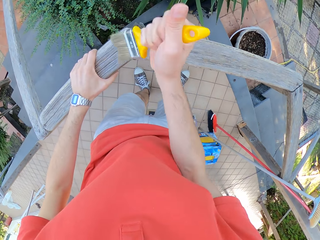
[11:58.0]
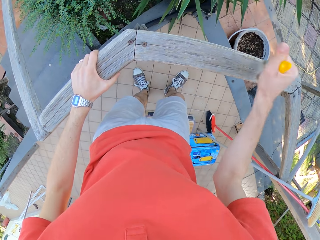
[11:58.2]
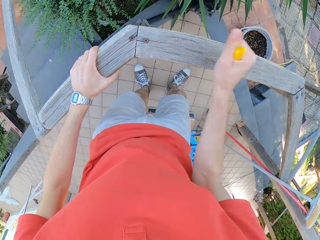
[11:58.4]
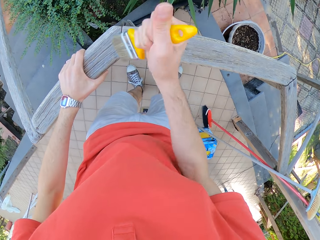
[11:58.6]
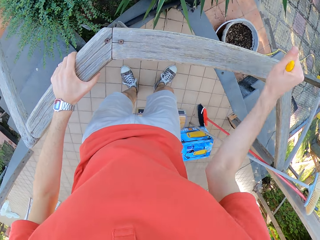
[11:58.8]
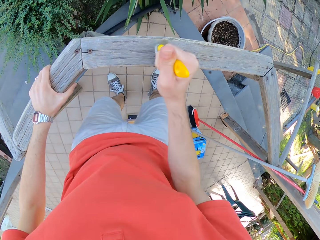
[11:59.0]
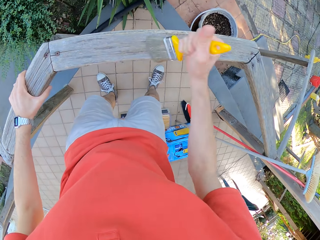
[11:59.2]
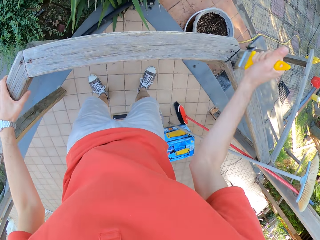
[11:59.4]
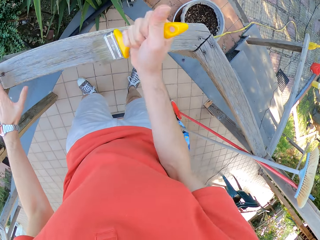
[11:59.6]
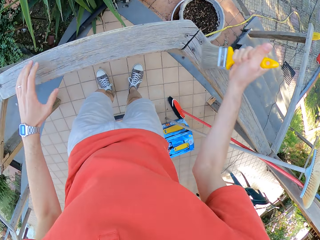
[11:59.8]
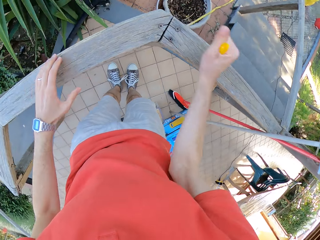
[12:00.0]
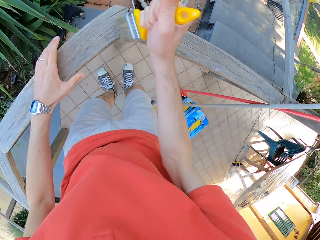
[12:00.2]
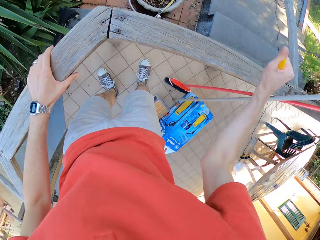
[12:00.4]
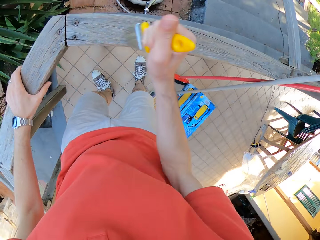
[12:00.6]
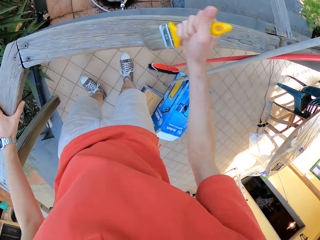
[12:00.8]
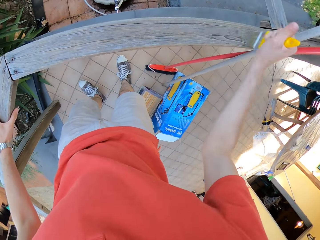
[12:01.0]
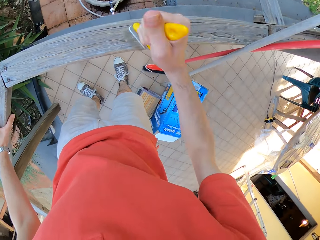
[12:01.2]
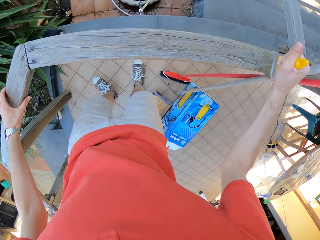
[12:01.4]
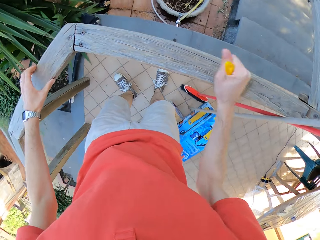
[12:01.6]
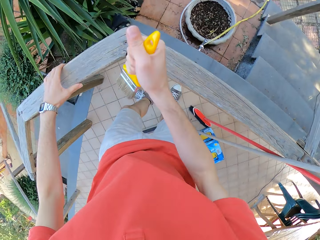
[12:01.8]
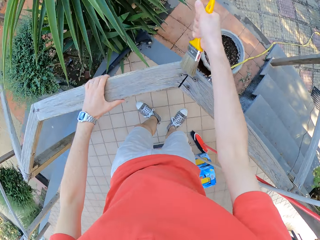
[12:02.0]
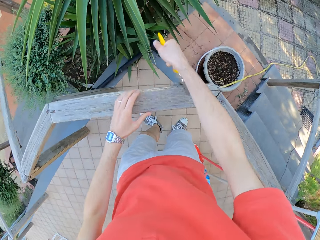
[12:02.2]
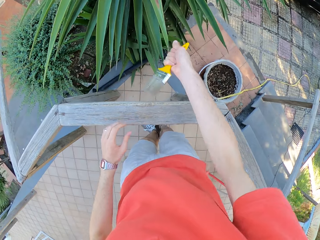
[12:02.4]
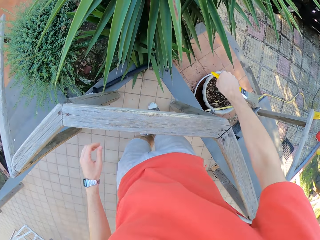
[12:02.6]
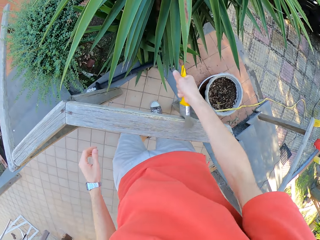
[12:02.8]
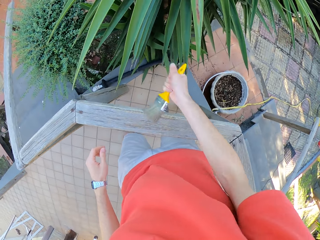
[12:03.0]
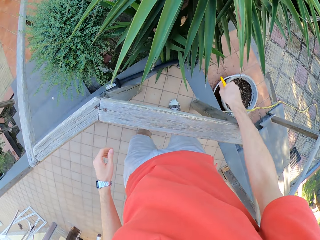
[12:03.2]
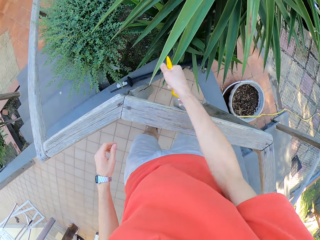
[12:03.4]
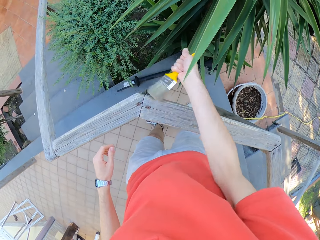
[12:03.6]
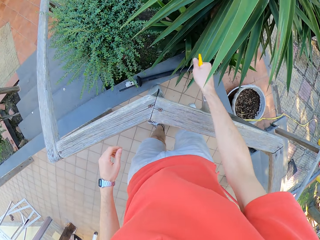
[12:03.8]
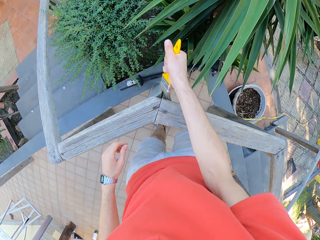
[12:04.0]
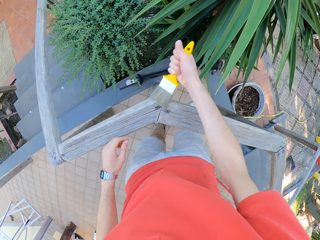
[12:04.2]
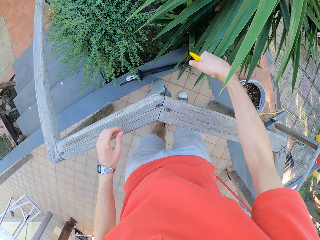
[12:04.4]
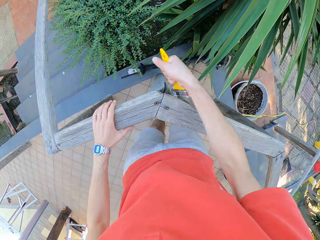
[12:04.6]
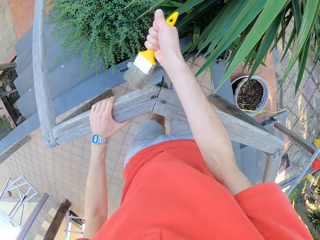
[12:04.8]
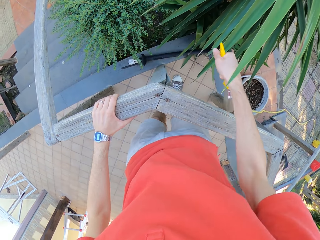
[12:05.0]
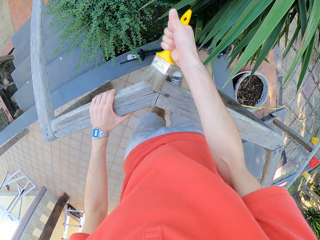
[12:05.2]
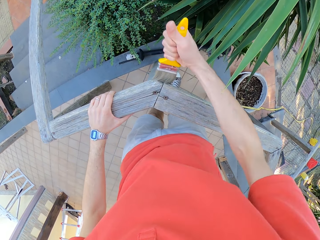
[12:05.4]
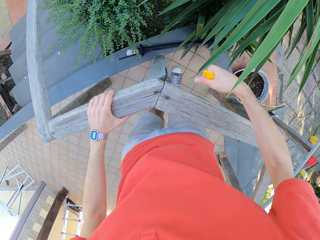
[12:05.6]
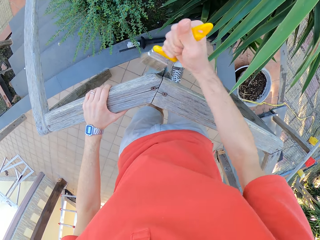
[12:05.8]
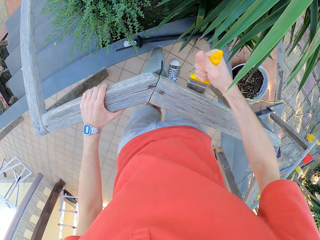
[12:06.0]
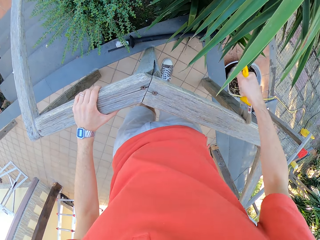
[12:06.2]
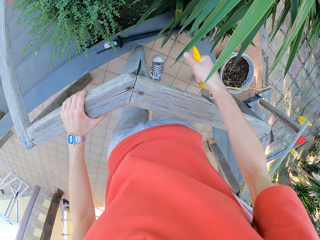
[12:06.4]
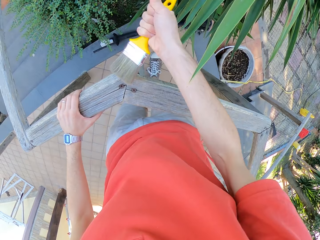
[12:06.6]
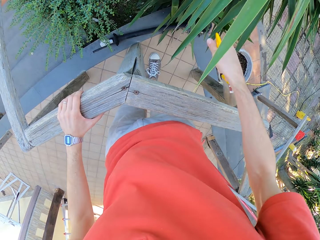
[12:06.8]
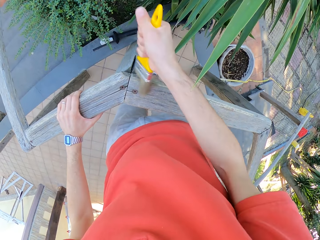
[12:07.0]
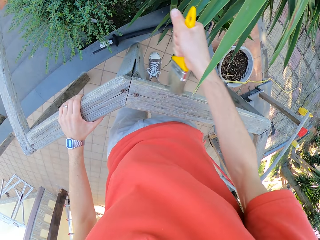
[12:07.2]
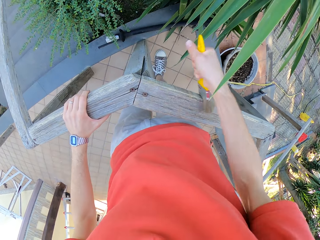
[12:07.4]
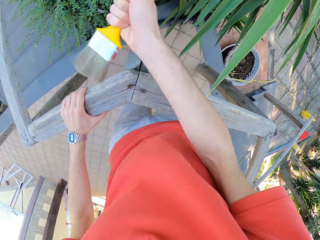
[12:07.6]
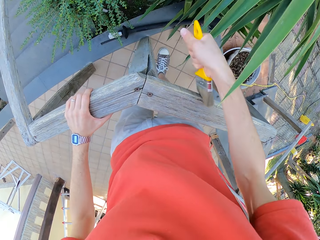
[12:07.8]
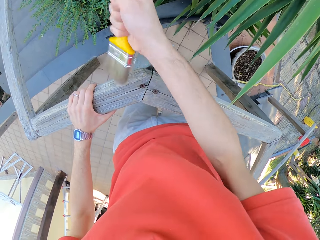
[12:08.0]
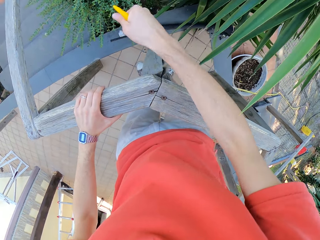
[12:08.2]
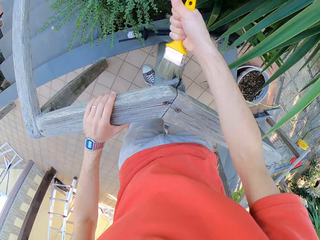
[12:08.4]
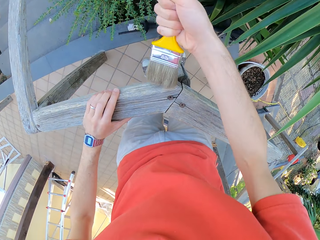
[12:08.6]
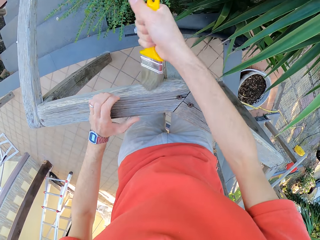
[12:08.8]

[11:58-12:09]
The camera wearer withdraws the left hand from the fence. They brush the fence with the right hand. They grab the fence with the left hand. They brush the fence with the right hand.

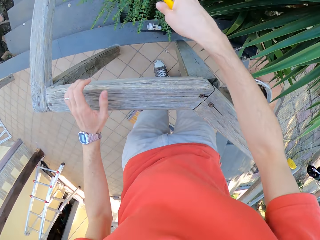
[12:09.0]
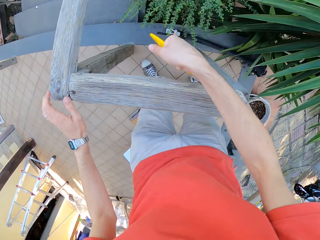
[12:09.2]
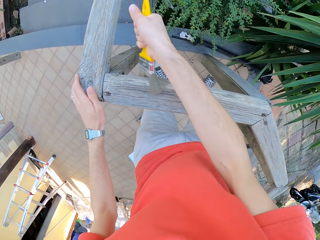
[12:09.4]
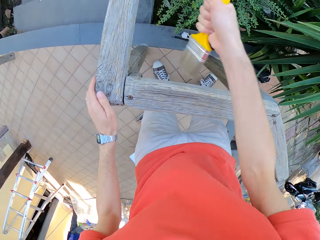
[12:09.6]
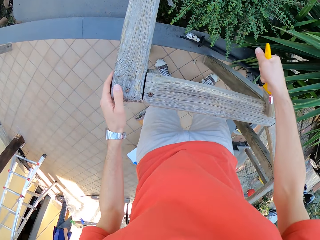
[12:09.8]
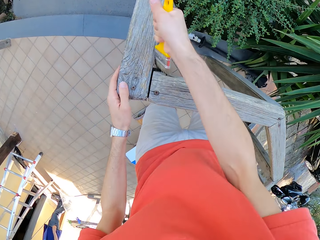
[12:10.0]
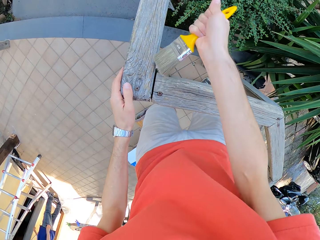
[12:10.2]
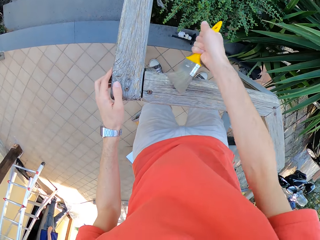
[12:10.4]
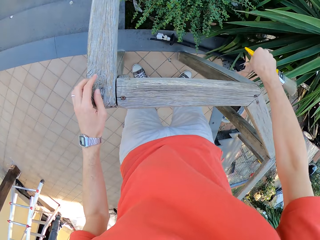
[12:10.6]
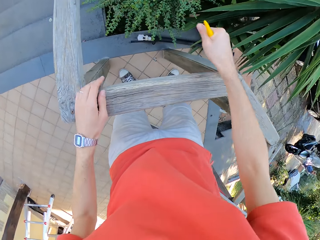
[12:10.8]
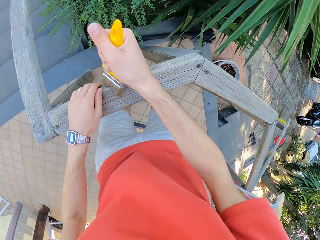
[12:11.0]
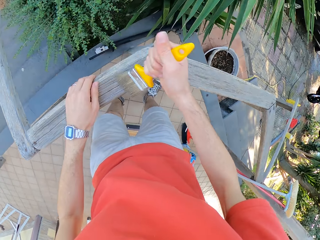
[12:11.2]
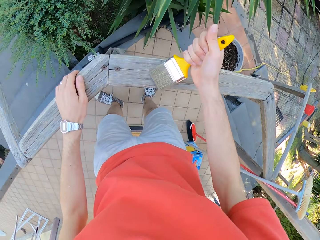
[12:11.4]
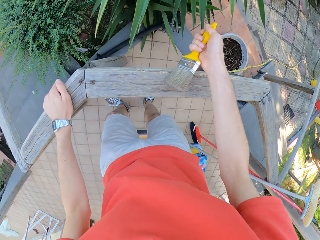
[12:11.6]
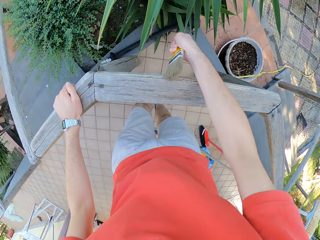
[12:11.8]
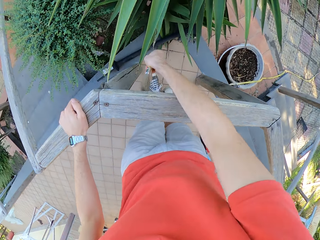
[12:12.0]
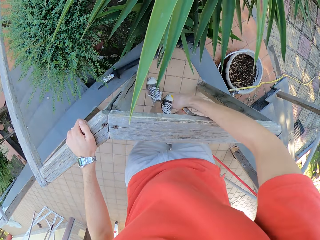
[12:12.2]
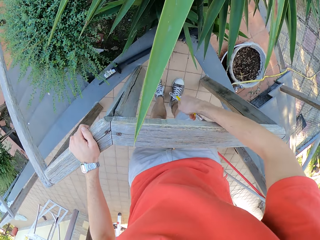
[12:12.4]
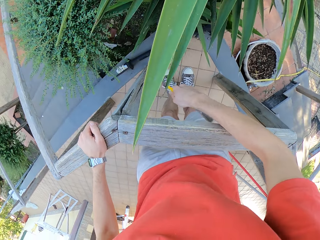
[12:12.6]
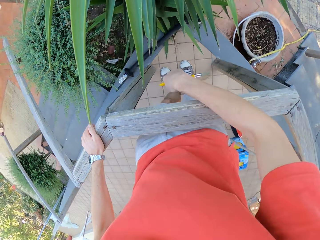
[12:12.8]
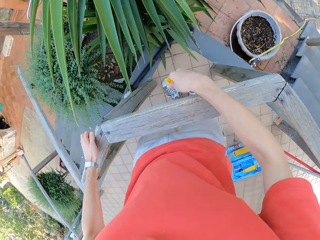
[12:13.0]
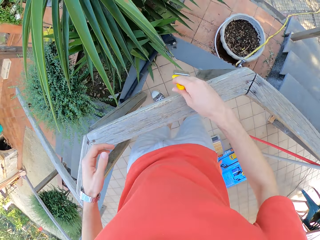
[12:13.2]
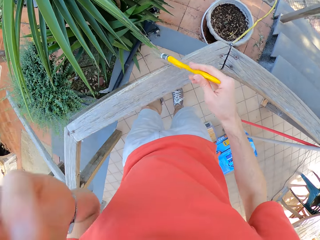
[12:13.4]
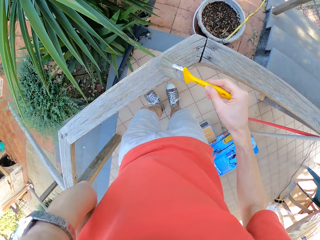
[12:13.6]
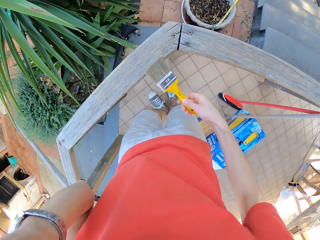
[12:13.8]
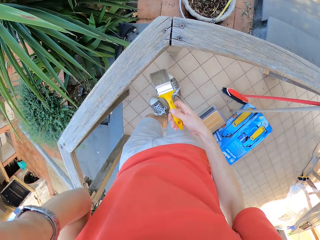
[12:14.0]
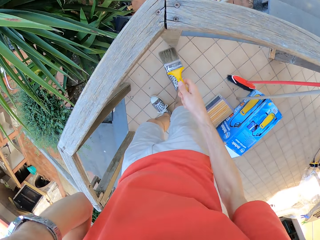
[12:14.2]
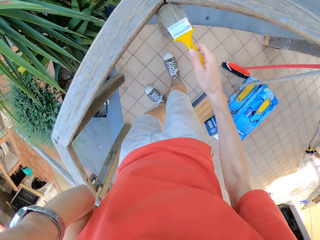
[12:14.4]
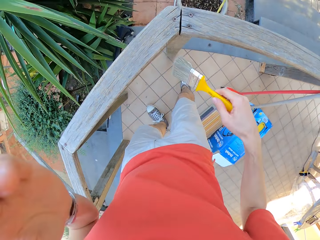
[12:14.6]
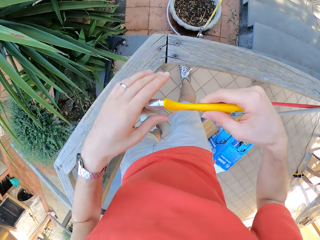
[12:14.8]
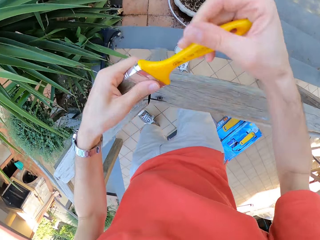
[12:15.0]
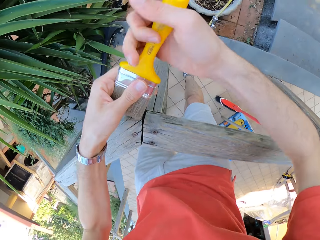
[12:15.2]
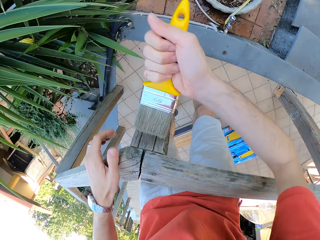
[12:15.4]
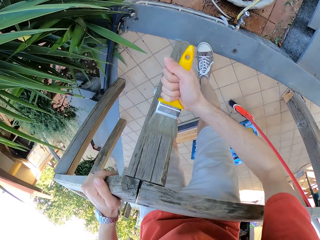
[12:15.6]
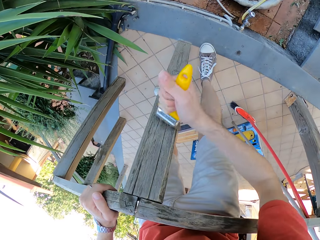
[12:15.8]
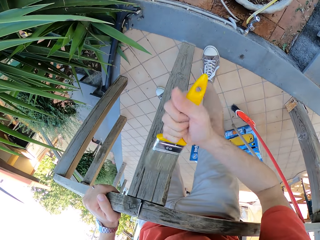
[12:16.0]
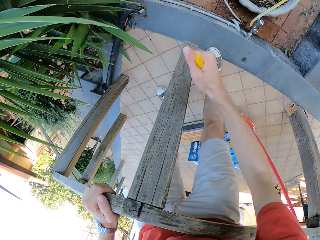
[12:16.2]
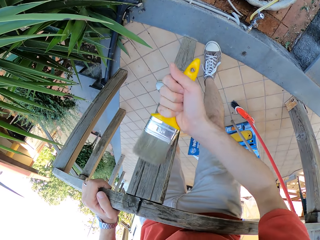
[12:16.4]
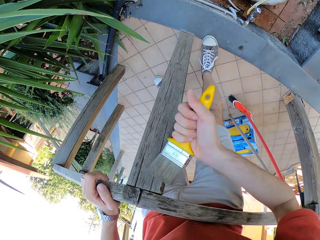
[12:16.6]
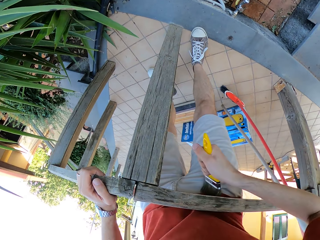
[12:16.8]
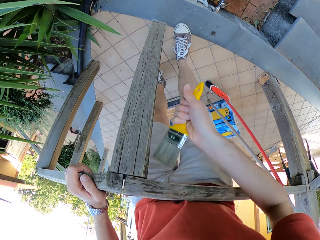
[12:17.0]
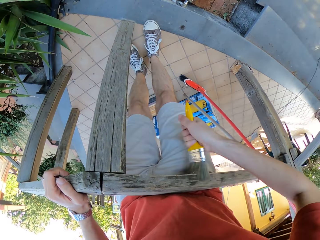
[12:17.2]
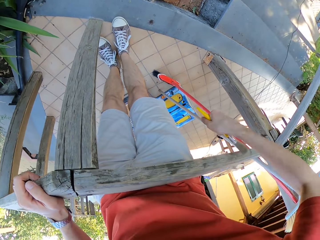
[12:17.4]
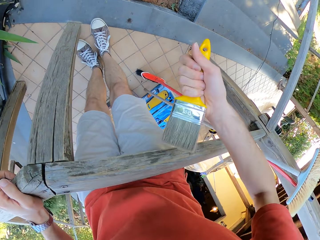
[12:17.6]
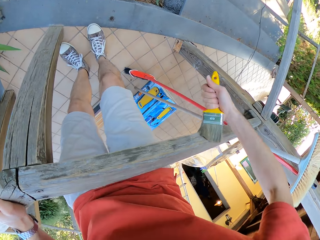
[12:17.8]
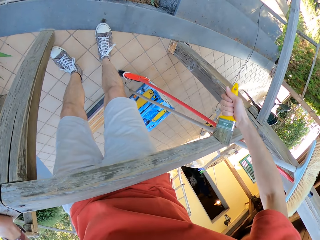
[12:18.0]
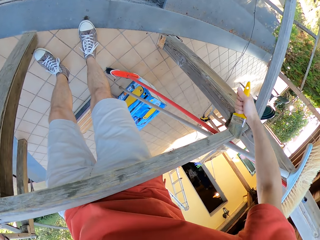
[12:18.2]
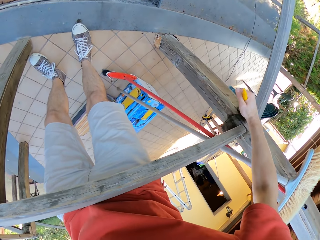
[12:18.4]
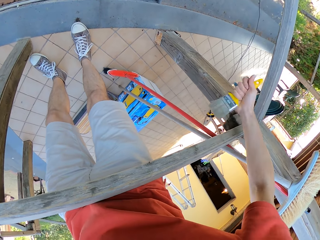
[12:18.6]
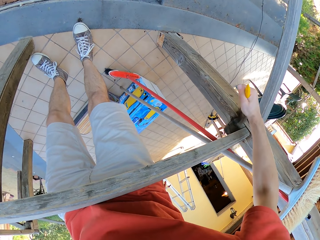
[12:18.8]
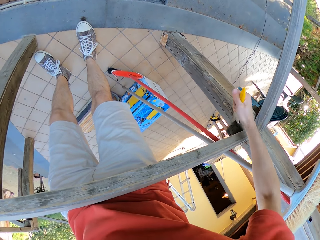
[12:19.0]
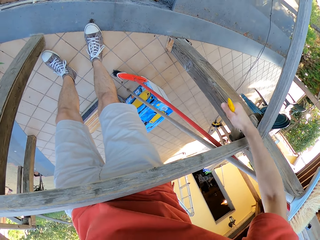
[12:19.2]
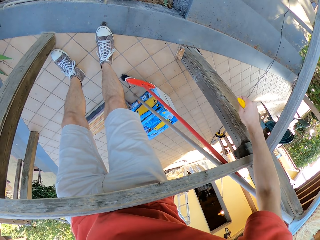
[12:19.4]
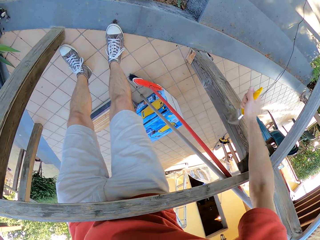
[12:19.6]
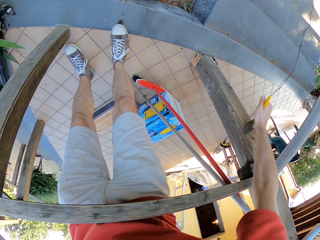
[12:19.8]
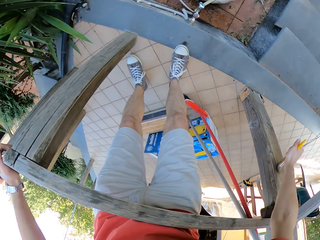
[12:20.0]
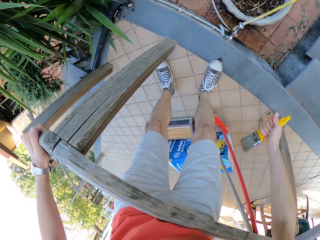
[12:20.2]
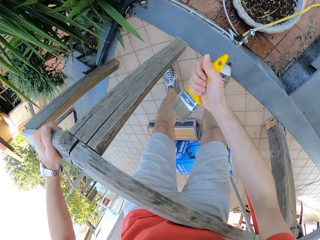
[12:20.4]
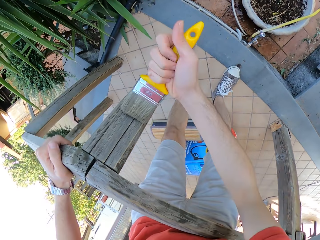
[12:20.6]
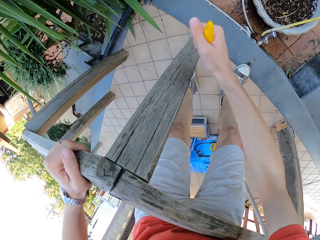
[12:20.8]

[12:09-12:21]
The camera wearer moves his left hand to the other side of the fence. He brushes the fence with the right hand. He scratches his face with his left hand. He raises his left hand towards something. He paints the balustrade with the paint brush with his right hand. He holds the brush with both hands. He adjusts the paint brush with both hands. He paints the balustrade with the paint brush with his right hand. He grabs the fence with the left hand.
